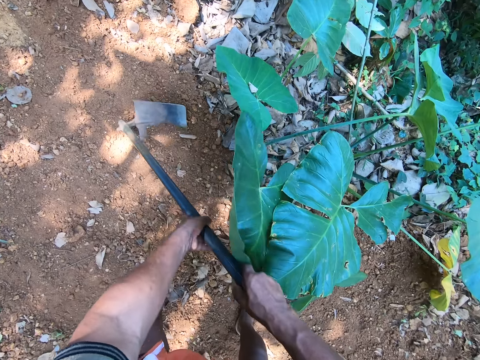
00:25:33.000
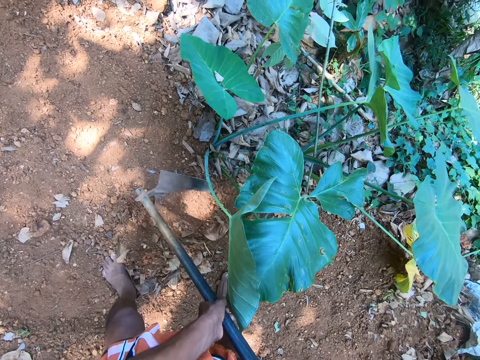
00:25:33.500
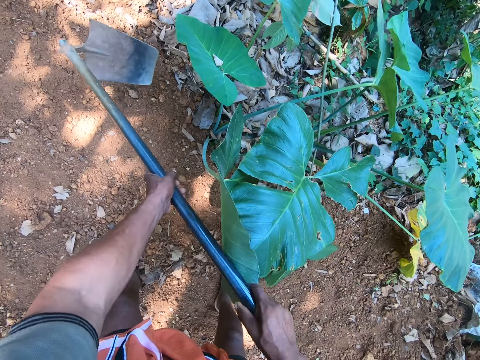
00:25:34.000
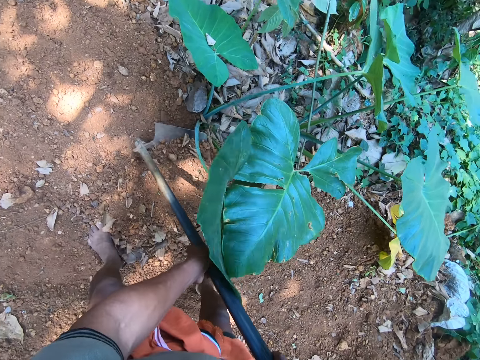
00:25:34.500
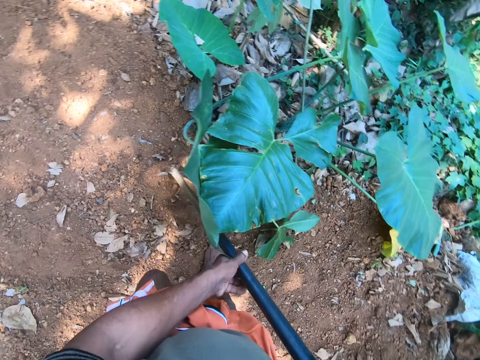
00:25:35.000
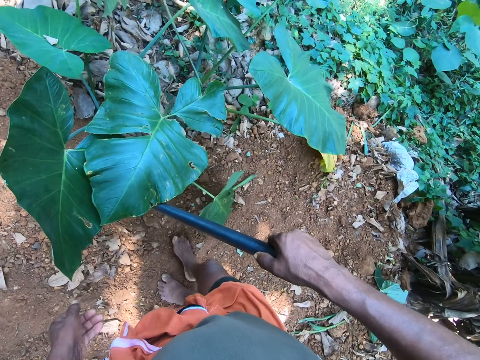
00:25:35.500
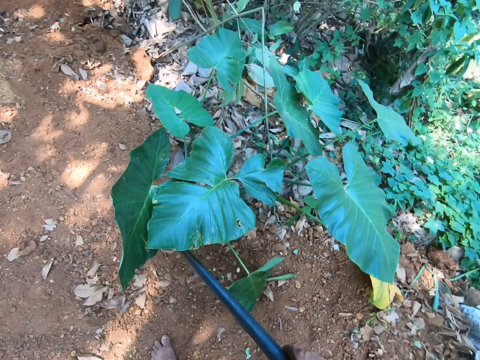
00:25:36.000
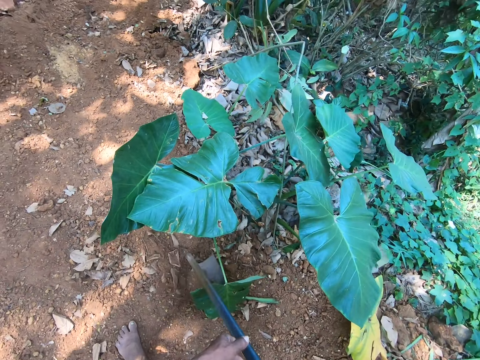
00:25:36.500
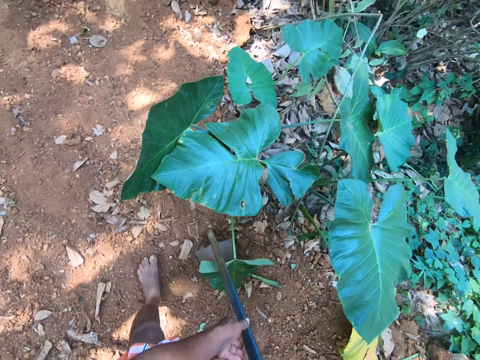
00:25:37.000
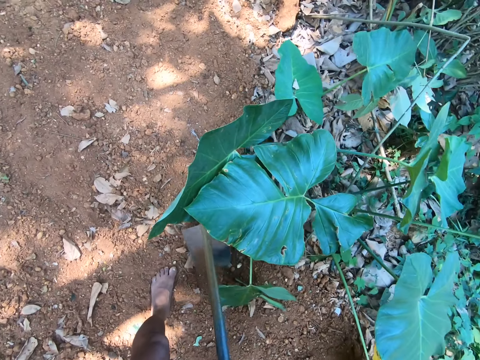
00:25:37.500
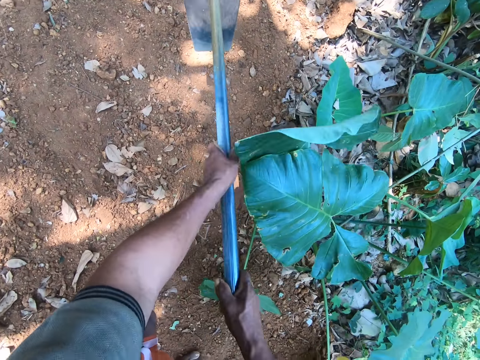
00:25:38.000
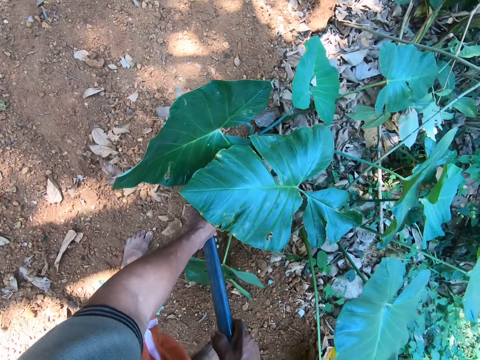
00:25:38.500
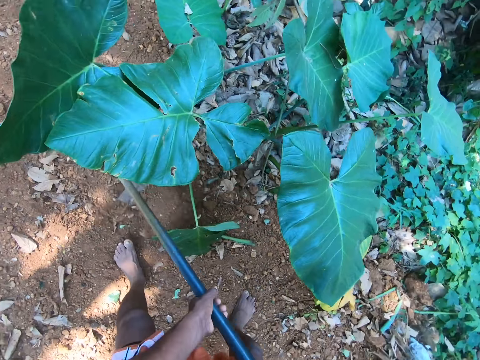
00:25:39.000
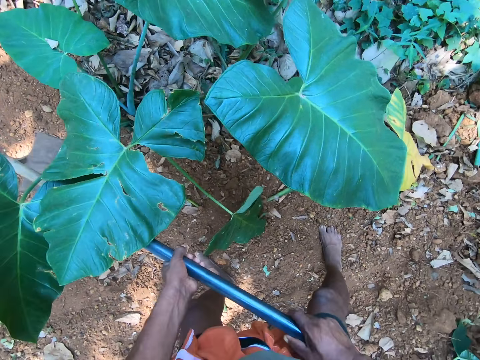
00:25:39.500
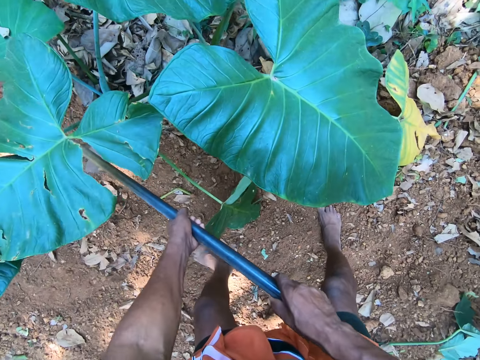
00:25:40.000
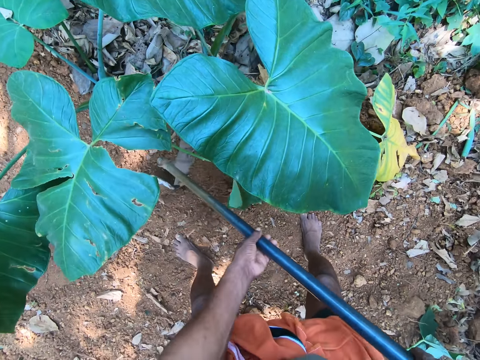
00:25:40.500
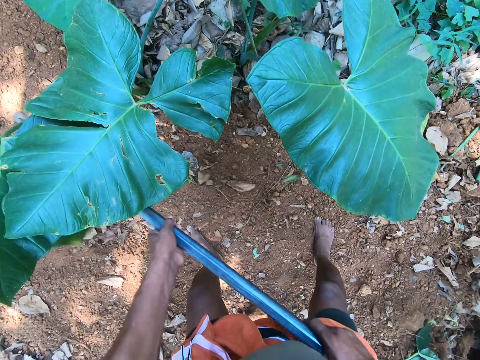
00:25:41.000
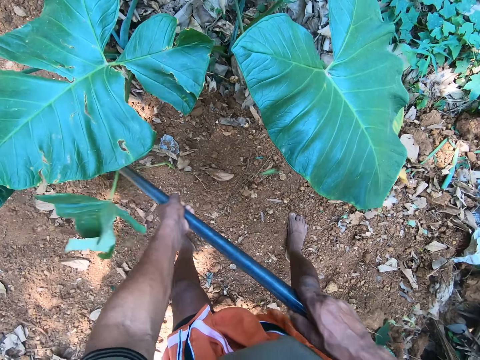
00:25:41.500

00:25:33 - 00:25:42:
The camera wearer holds the hoe with his right hand. He moves sand on the floor to the bush with the hoe in both hands.

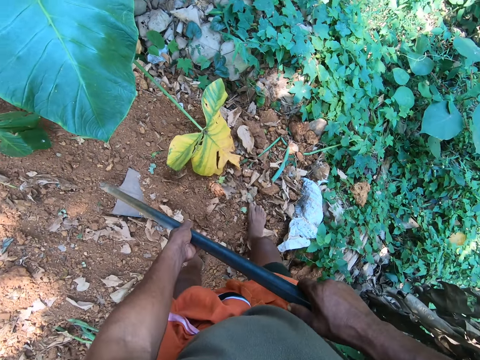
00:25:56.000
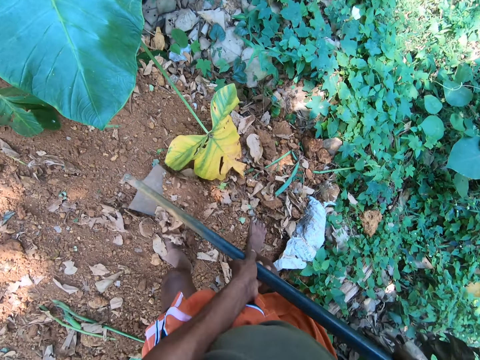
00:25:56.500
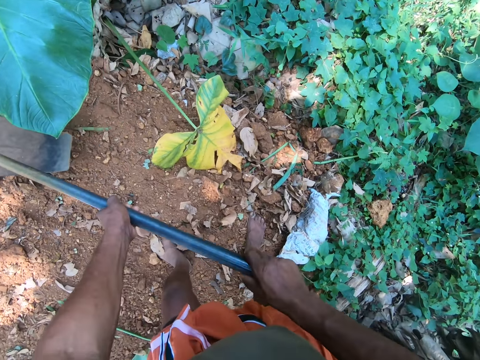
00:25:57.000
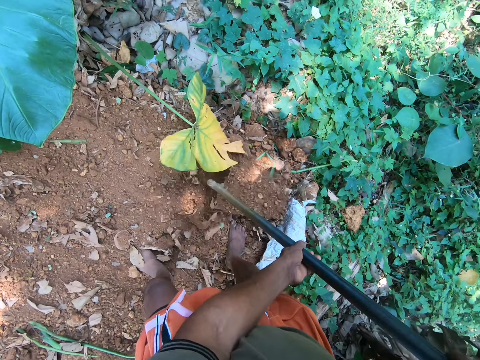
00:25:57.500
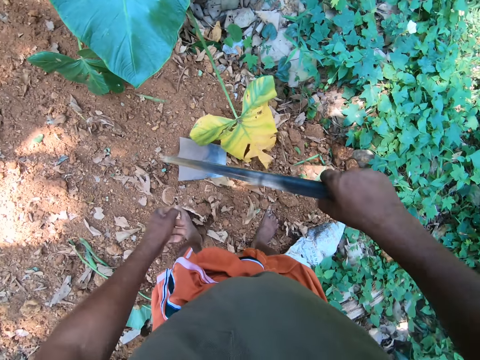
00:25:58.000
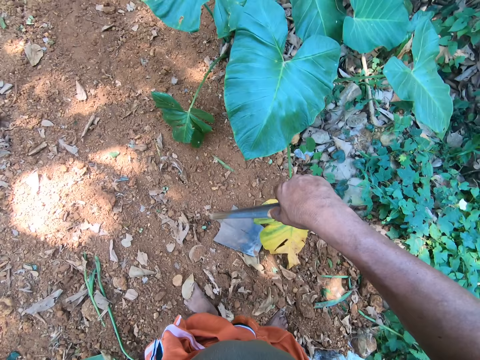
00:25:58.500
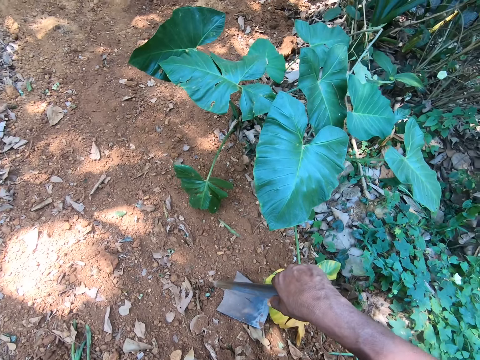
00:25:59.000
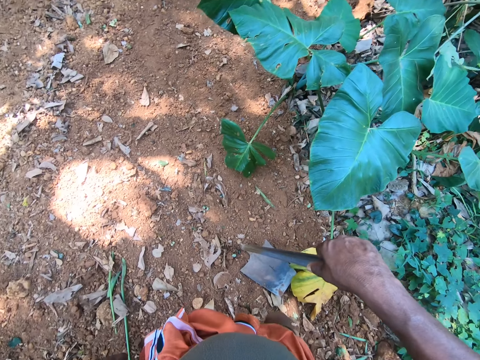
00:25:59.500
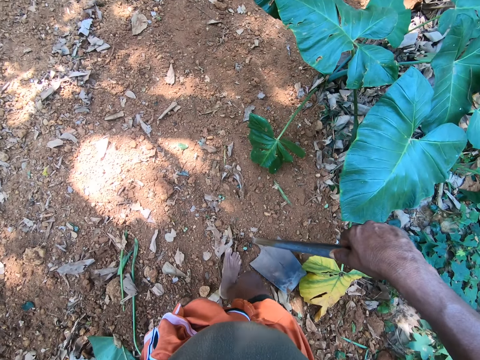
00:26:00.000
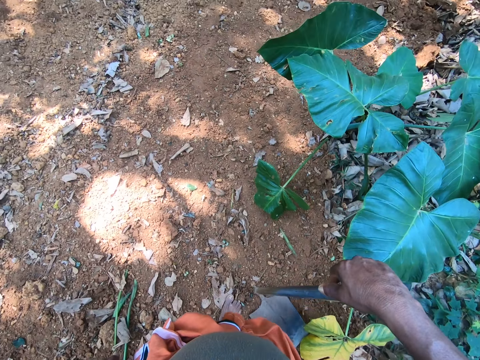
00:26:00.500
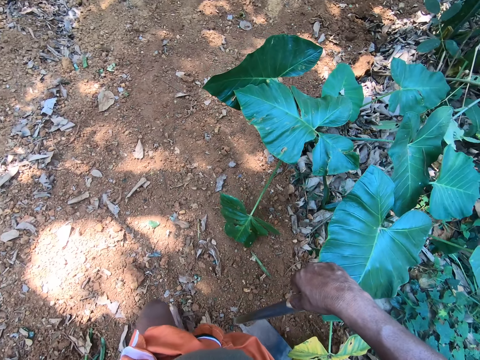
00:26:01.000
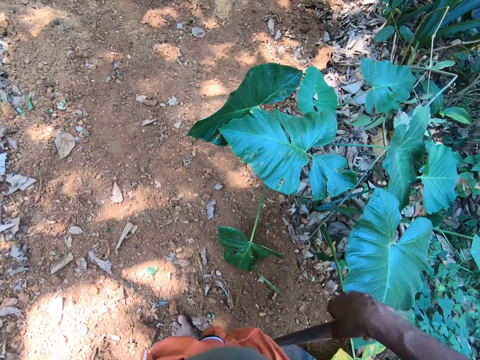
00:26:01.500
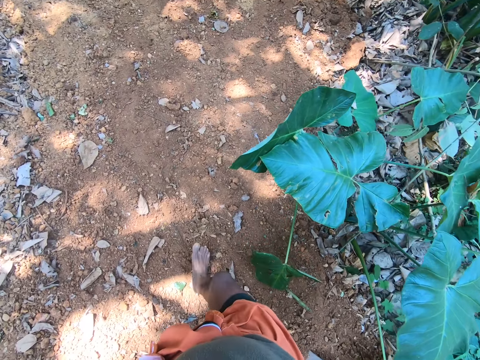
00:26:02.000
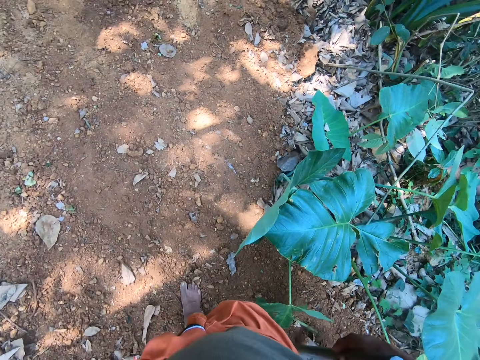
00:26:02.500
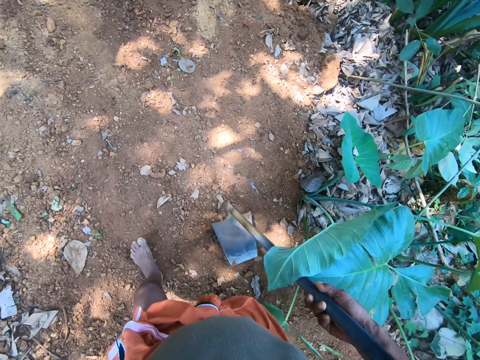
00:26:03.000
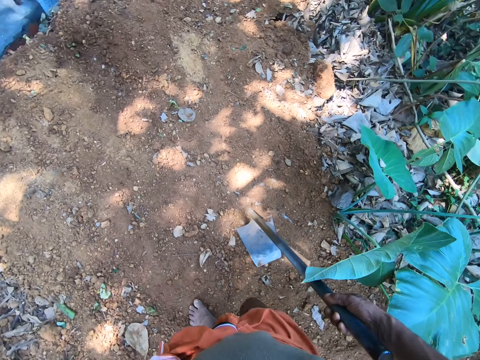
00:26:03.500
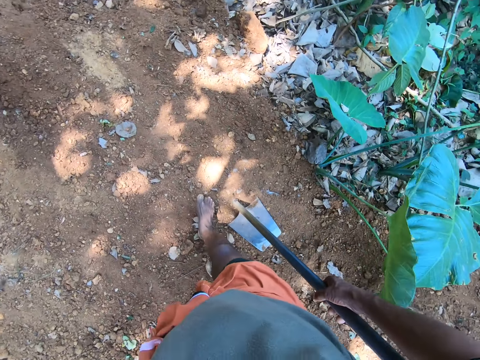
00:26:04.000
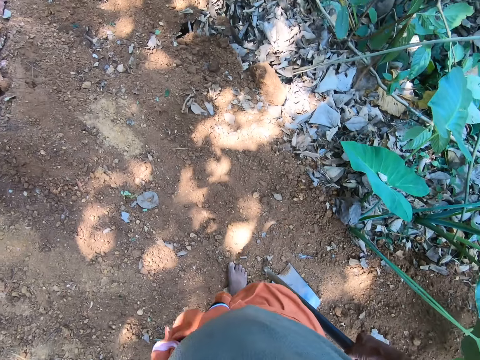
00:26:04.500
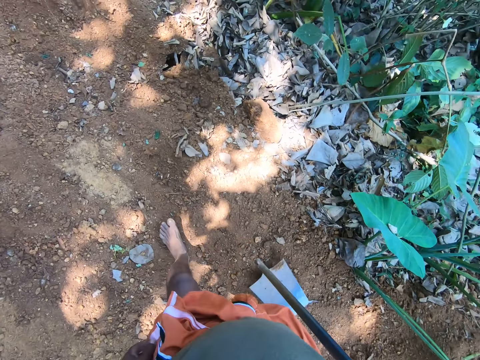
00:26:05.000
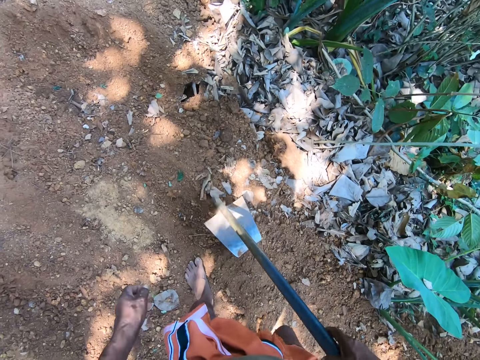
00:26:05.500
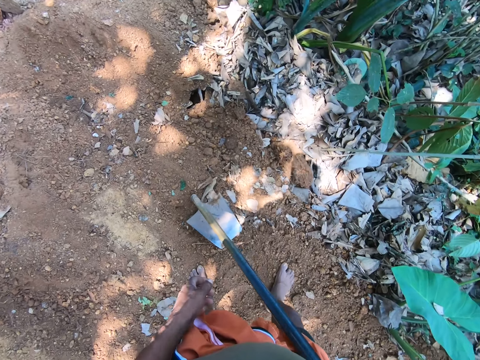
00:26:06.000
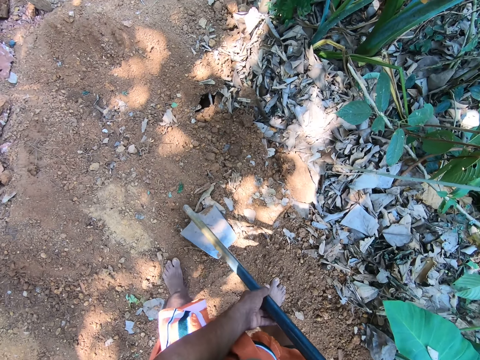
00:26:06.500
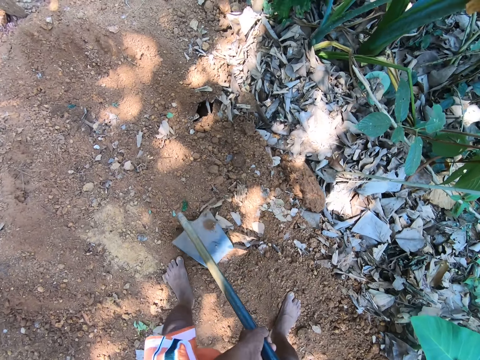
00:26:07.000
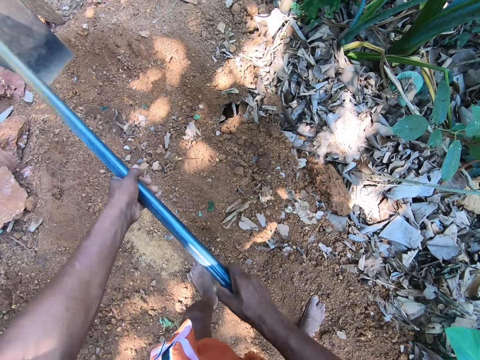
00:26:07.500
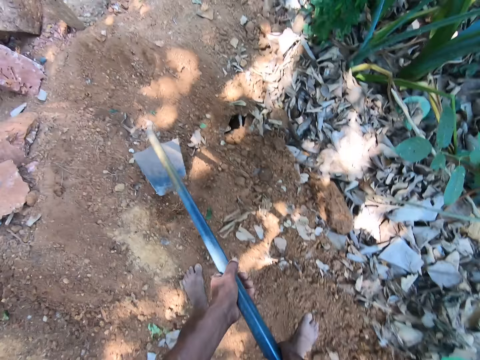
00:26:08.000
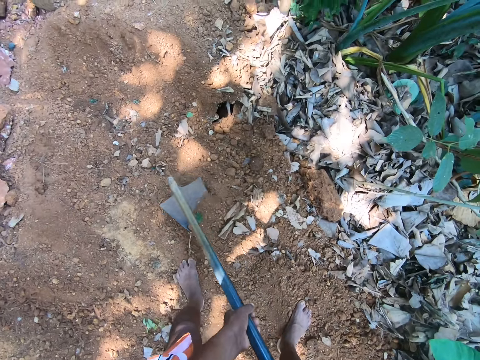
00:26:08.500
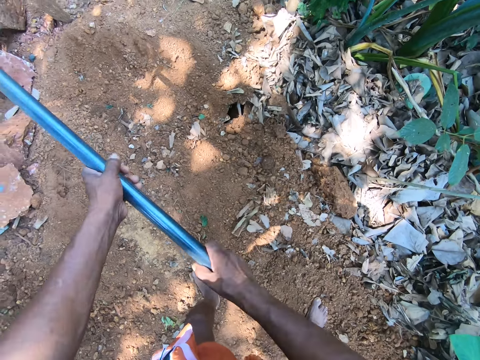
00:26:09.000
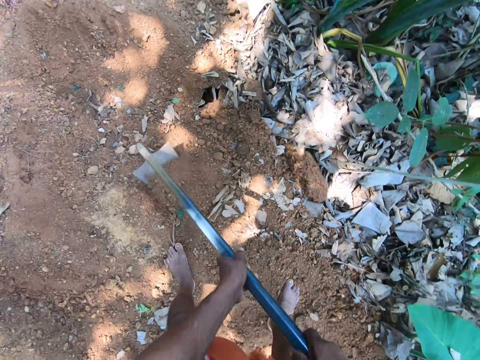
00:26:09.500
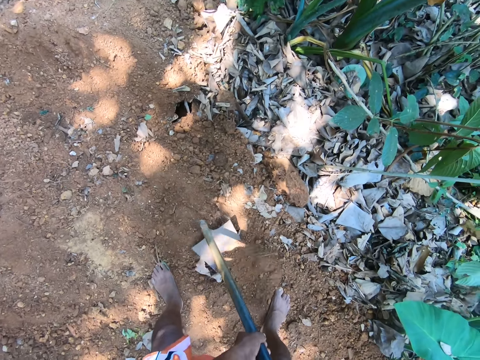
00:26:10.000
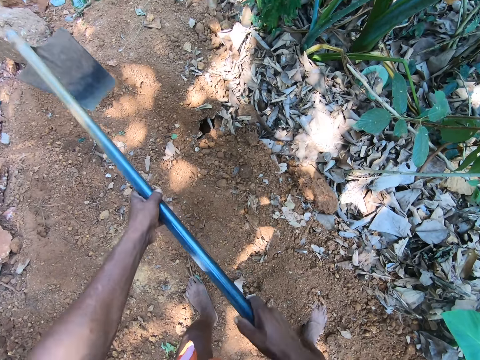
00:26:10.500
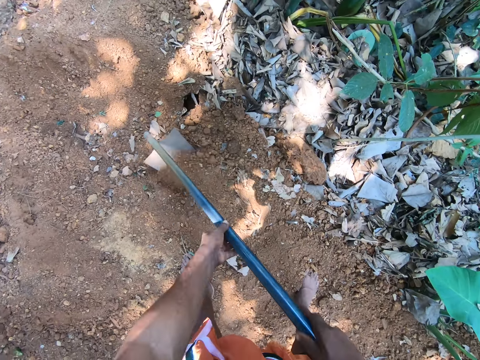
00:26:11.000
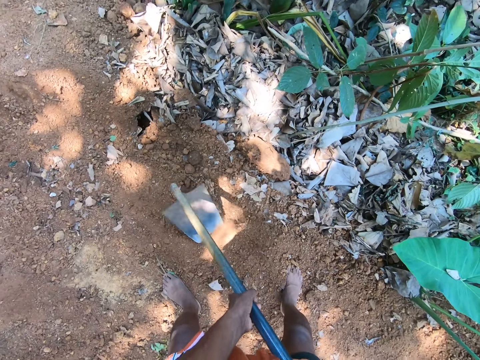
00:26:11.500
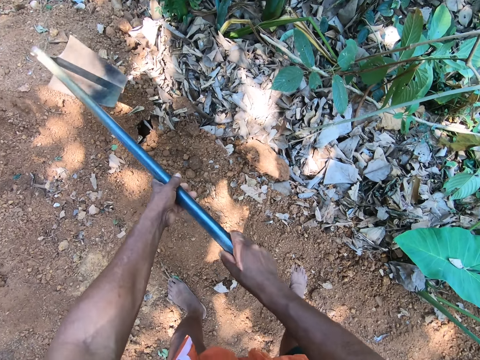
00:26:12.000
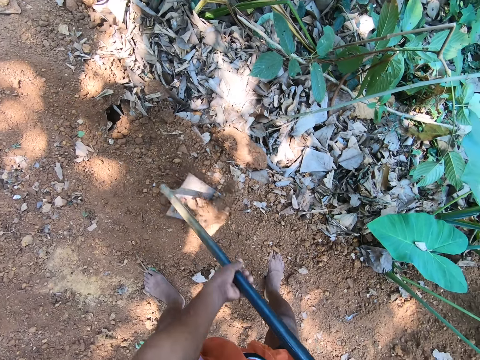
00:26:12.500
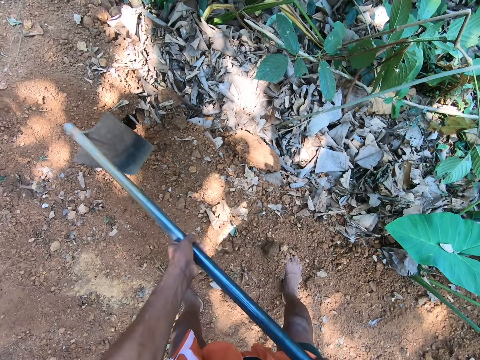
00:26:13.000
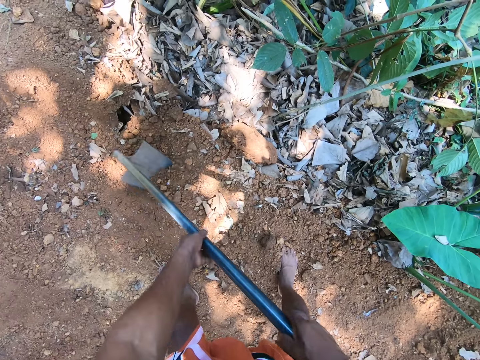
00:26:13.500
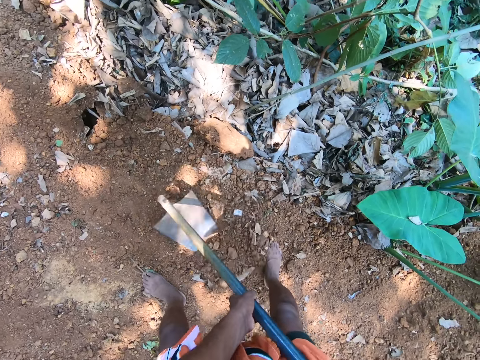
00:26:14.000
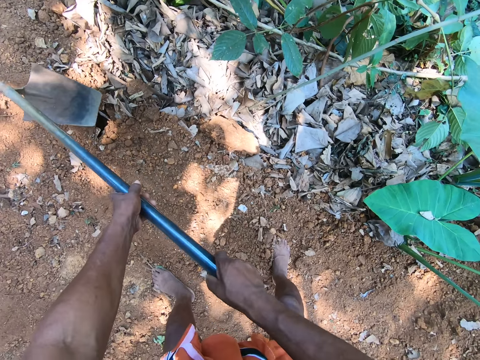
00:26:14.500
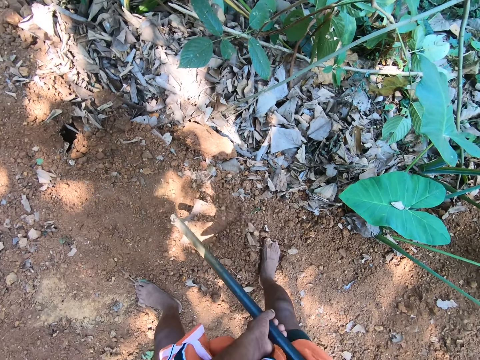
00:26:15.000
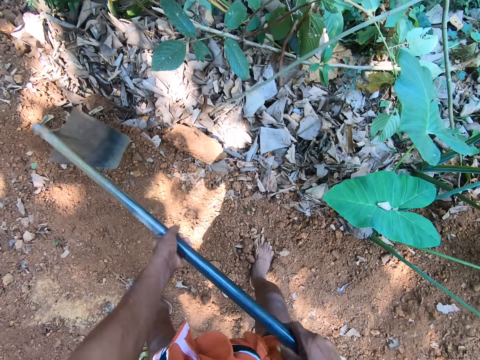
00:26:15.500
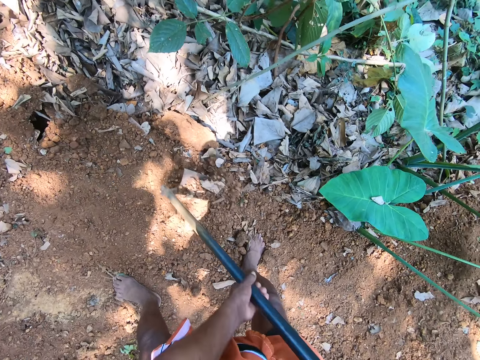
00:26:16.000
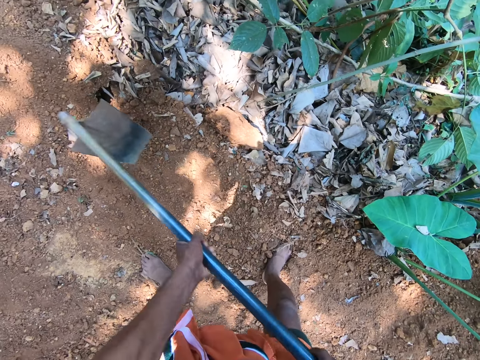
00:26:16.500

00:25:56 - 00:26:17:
The camera wearer holds the hoe with his right hand. He looks around the compound and walks around the compound. He holds the hoe with both hands. He moves sand on the floor to the bush with the hoe in both hands. He digs the floor with the hoe in both hands.
